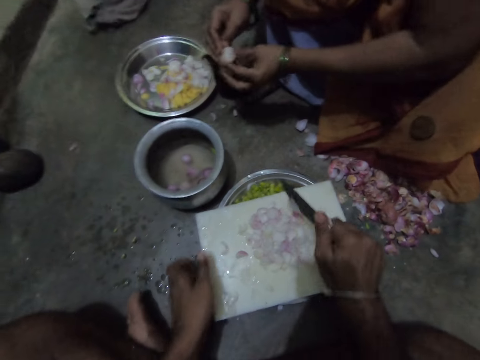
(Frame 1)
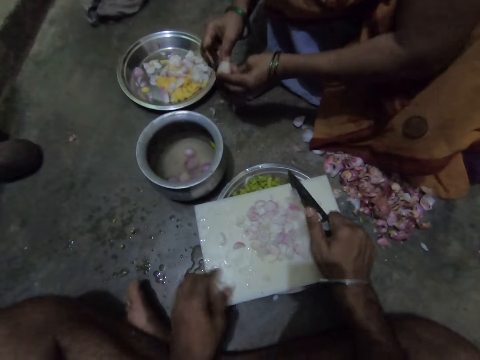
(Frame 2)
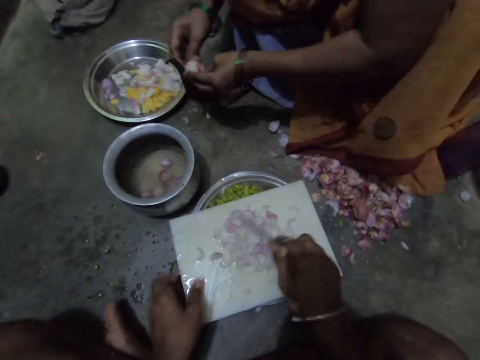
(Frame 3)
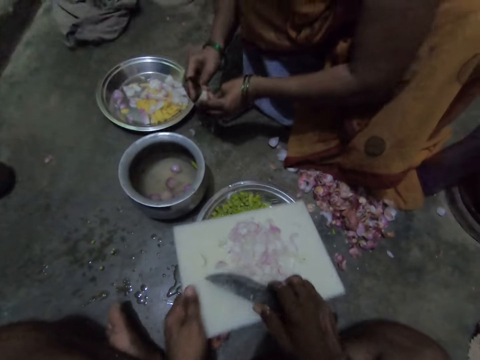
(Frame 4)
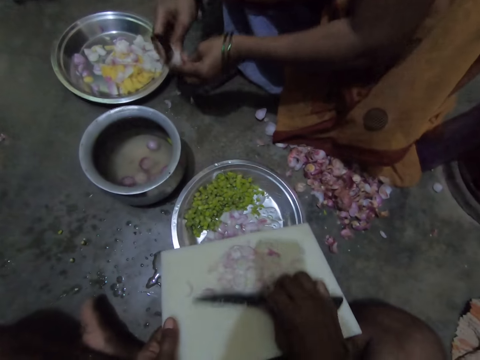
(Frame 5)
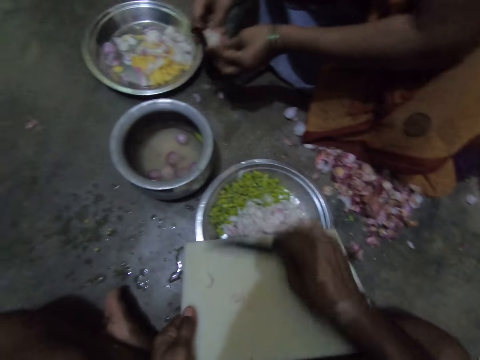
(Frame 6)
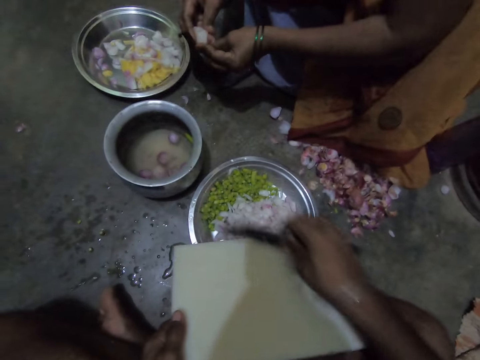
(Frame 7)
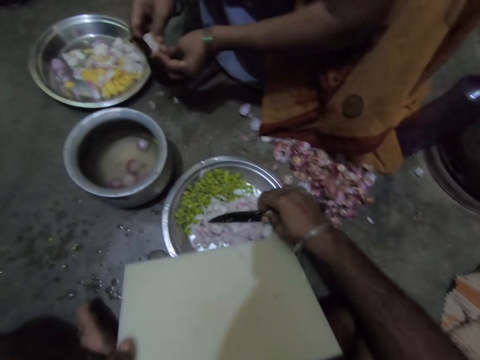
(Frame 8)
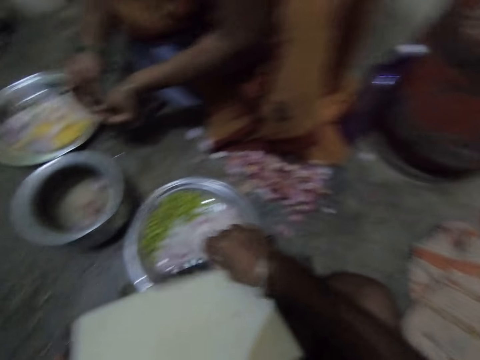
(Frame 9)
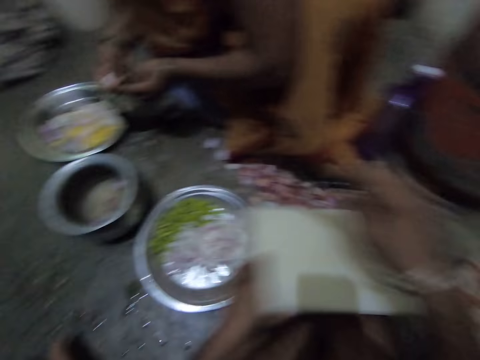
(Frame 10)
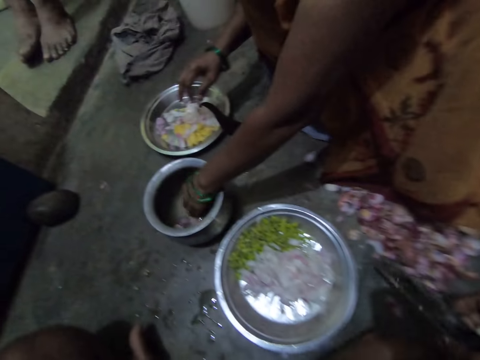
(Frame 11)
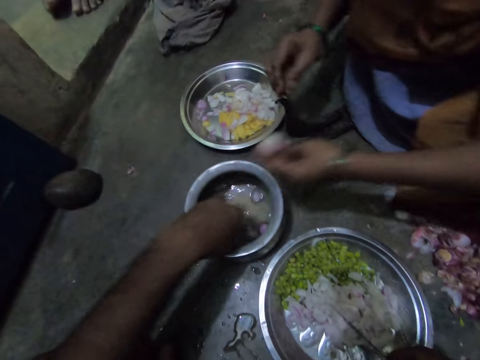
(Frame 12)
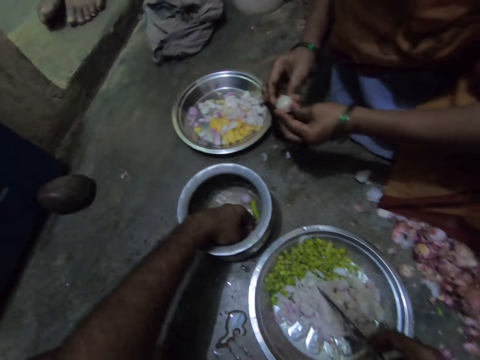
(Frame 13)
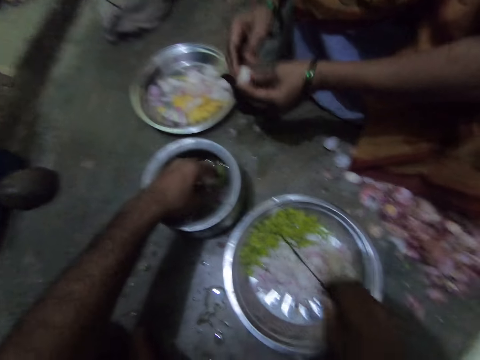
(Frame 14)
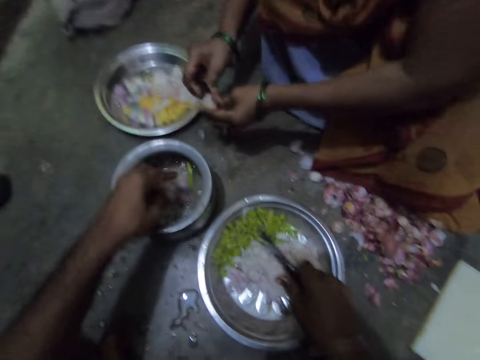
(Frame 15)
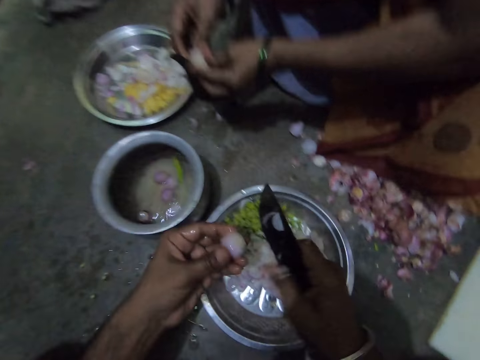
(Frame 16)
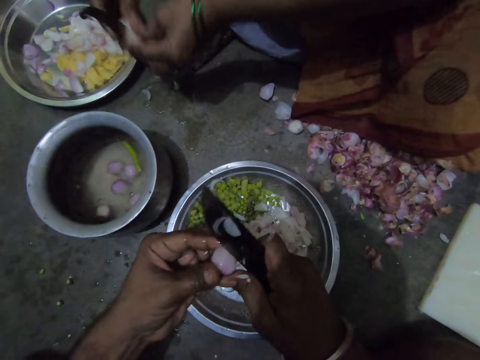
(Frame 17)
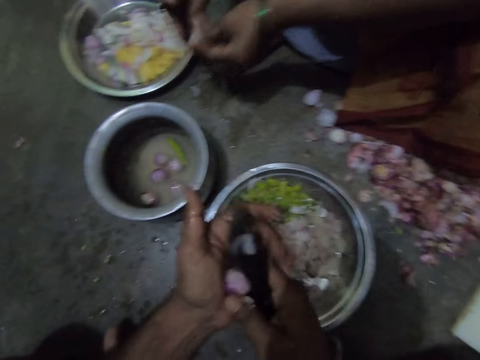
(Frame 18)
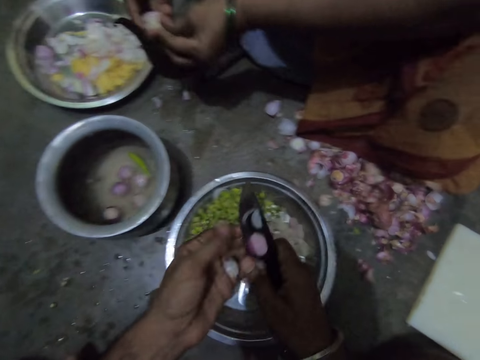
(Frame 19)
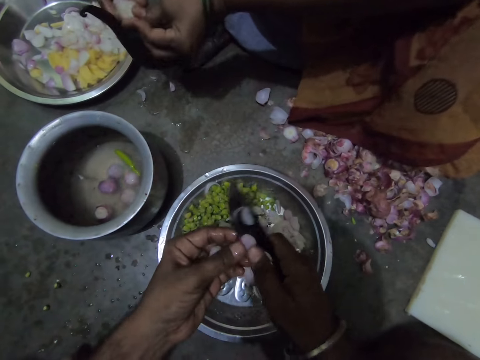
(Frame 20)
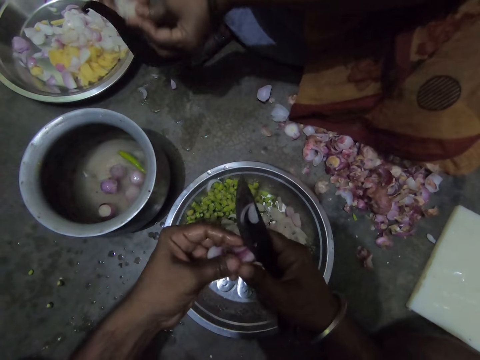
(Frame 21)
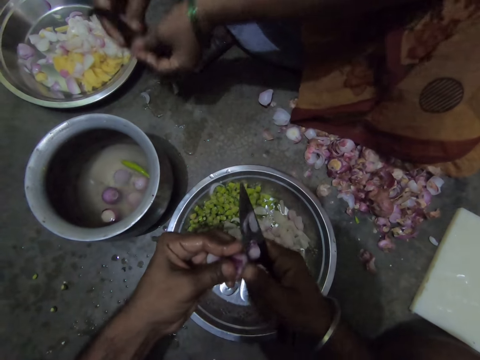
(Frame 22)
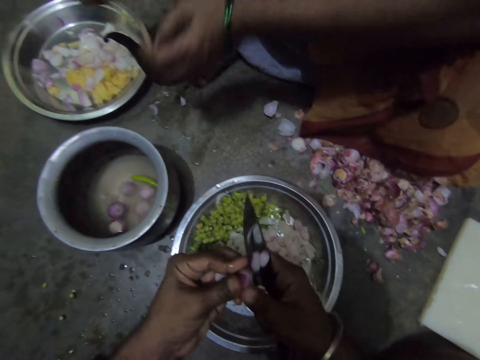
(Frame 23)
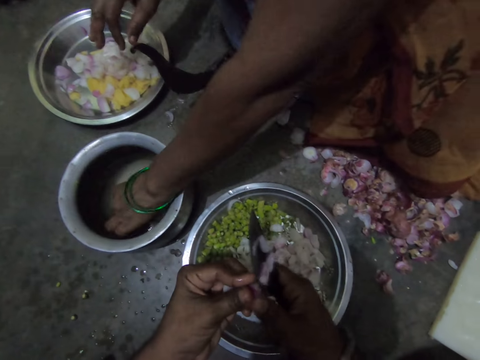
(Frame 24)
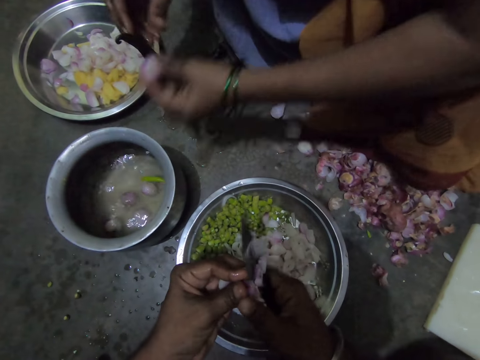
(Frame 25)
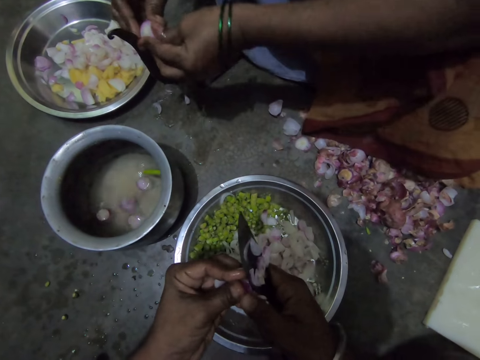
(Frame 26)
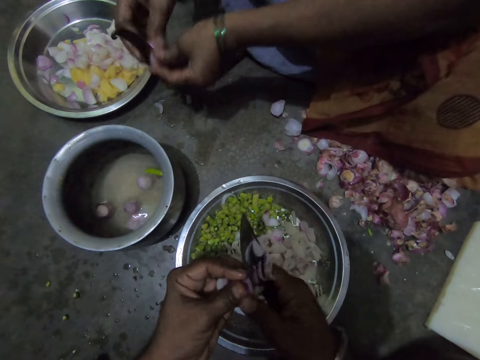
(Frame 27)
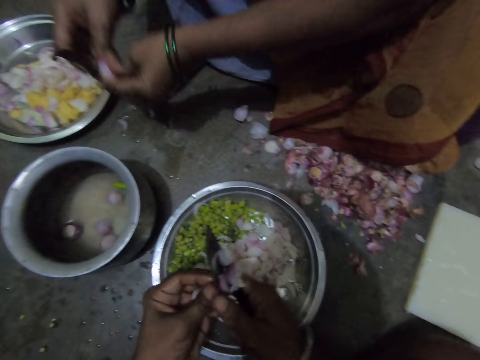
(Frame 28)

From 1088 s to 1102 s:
The camera wearer touches the board. He lifts the board. He pours the sliced onions from the tray into the steel bowl. He drops the tray on the floor with his left hand. A woman drops the sliced onion on the steel bowl. The woman picks another onion from a bowl of water, pepper and onions. The camera wearer picks another onion from the bowl of water, pepper and onions. The woman slices the onion with the sharp metal. The camera wearer slices the onions with the knife. The woman drops the sliced onion on the steel bowl, picks another onion from the bowl of water, pepper and onions, and slices the onion with the sharp metal.

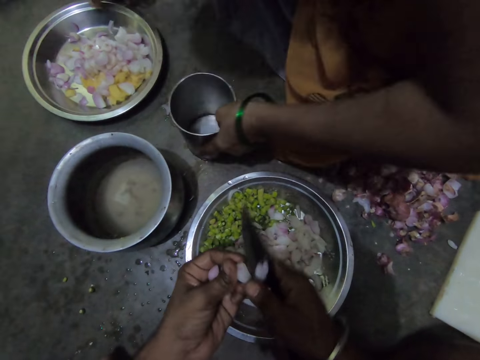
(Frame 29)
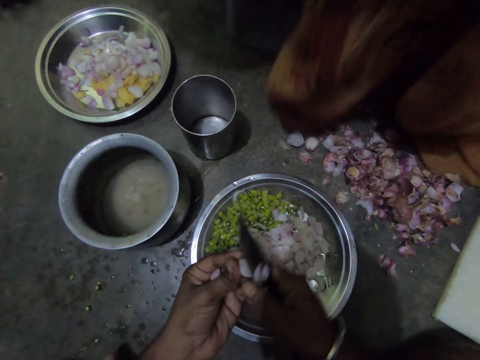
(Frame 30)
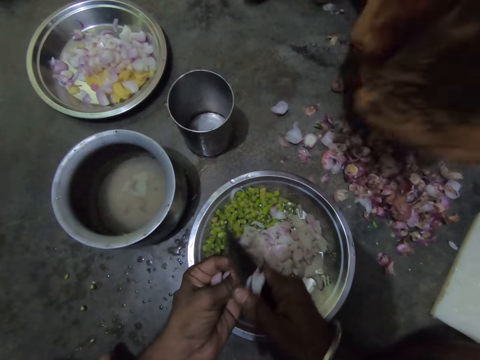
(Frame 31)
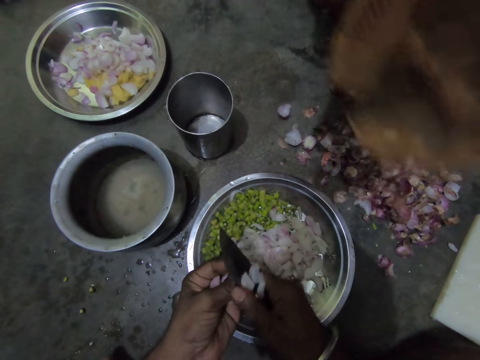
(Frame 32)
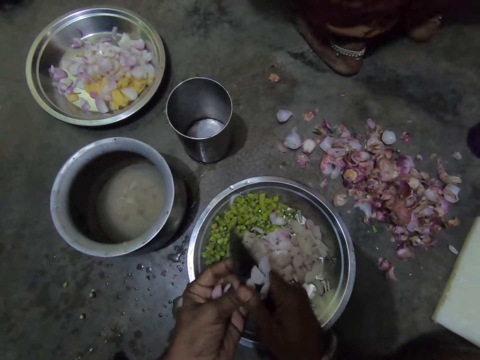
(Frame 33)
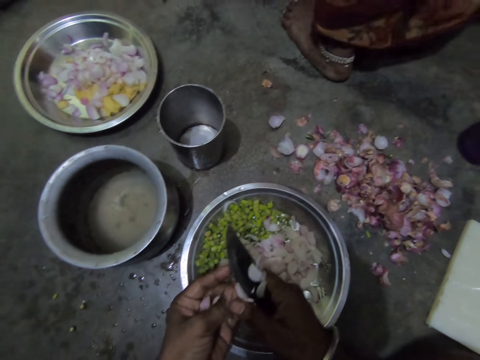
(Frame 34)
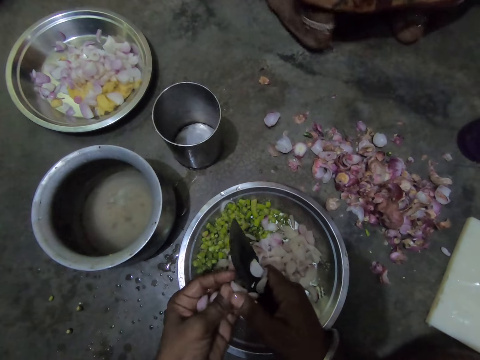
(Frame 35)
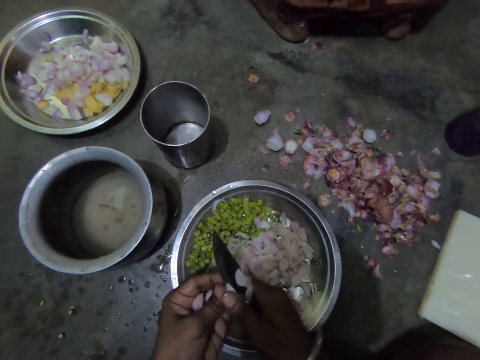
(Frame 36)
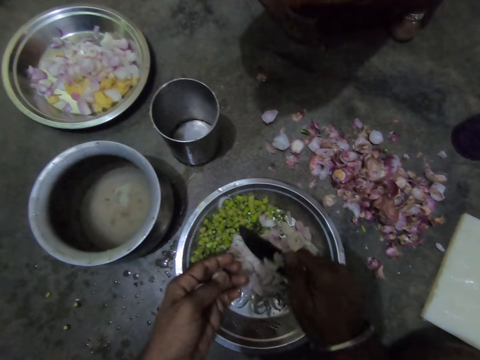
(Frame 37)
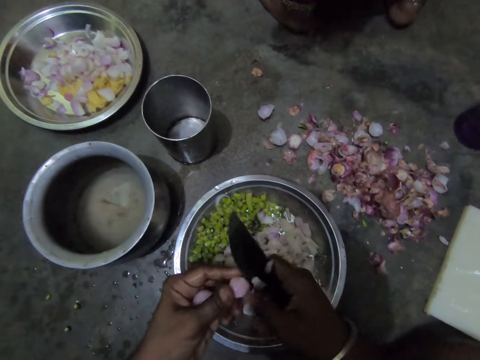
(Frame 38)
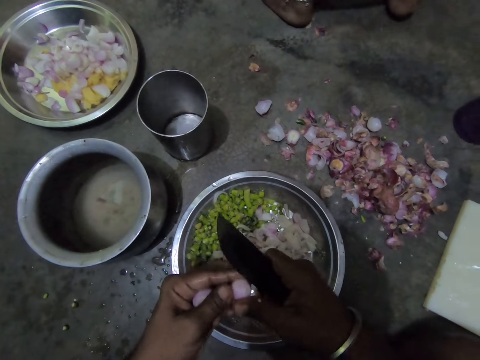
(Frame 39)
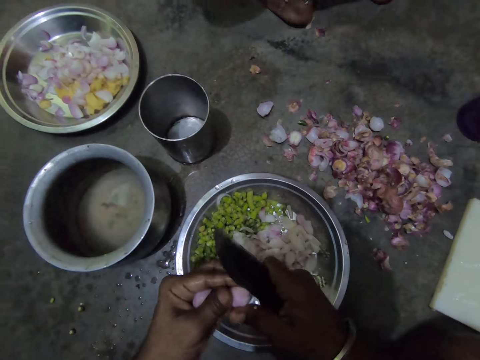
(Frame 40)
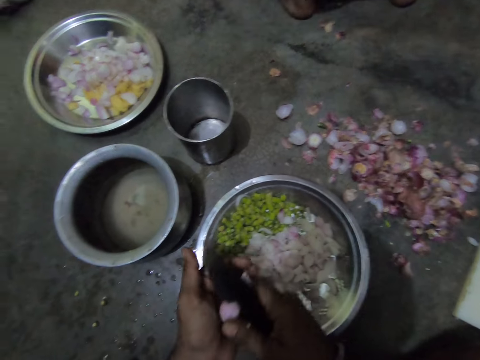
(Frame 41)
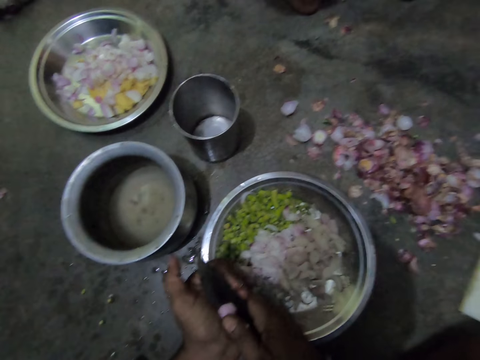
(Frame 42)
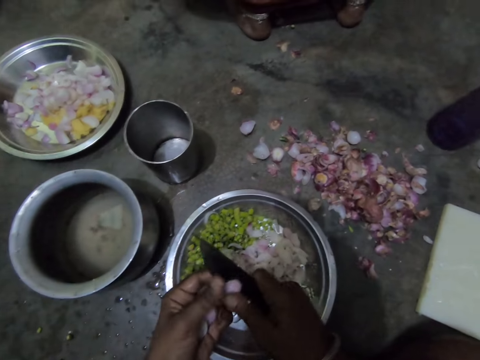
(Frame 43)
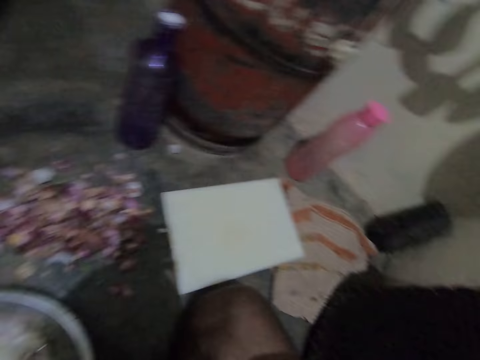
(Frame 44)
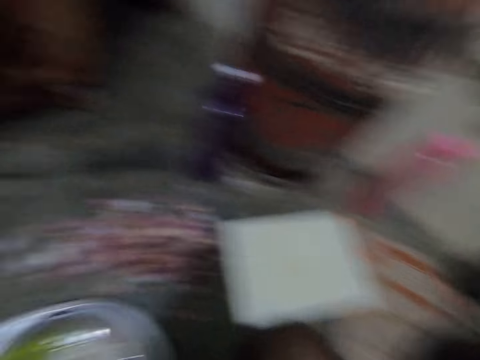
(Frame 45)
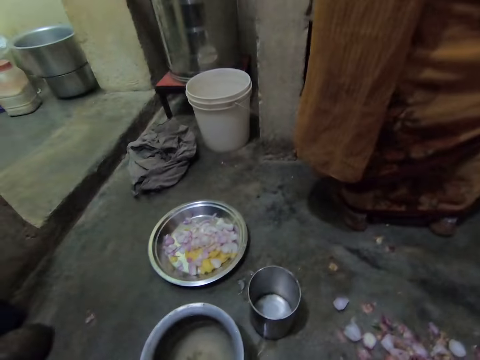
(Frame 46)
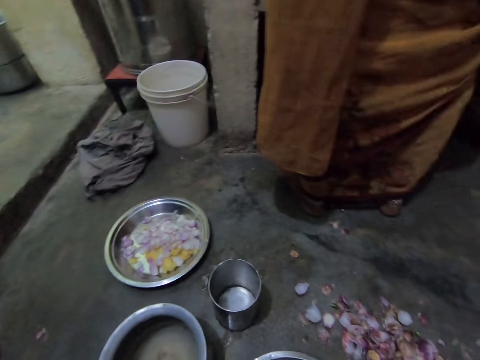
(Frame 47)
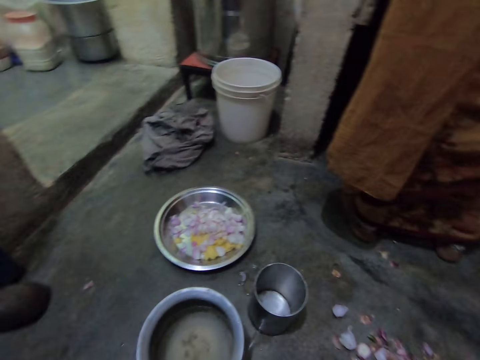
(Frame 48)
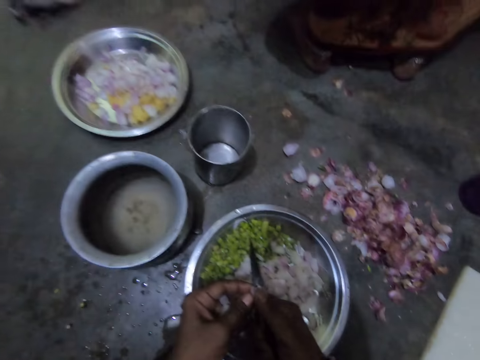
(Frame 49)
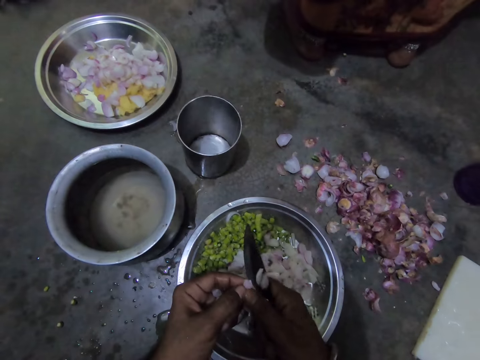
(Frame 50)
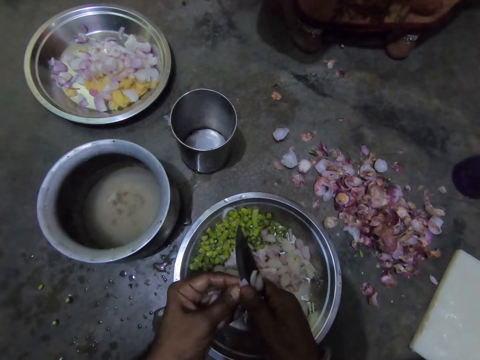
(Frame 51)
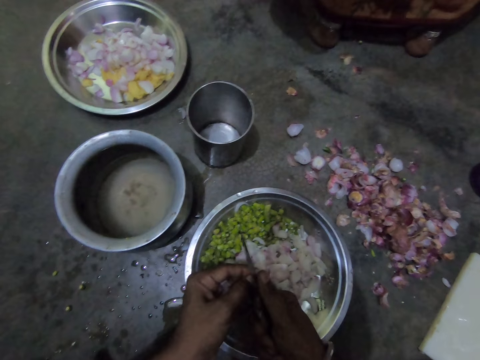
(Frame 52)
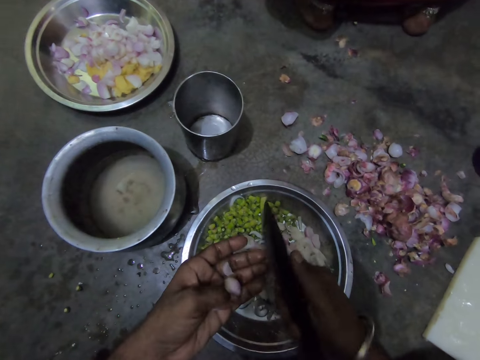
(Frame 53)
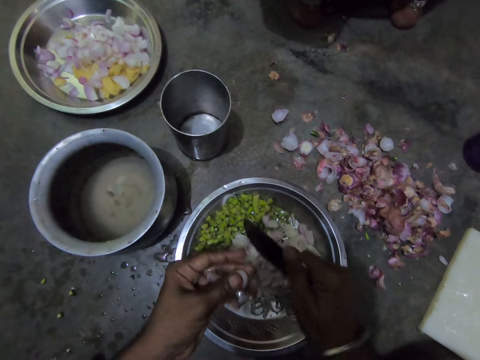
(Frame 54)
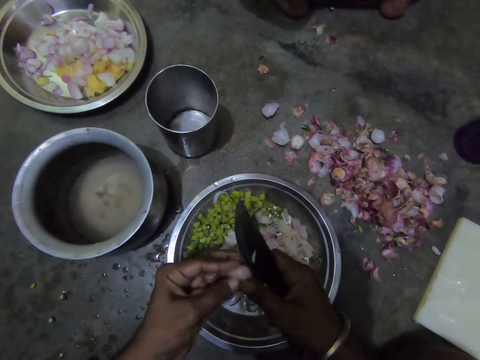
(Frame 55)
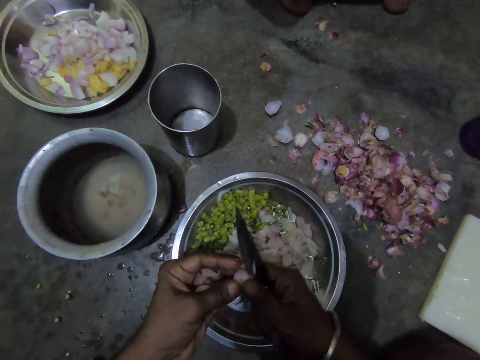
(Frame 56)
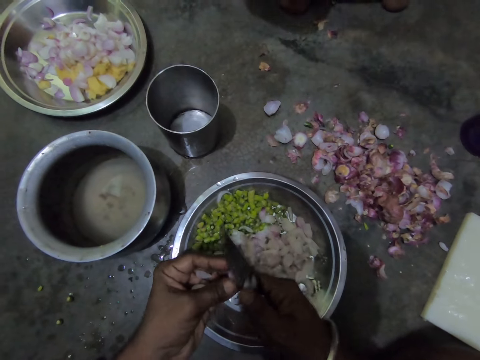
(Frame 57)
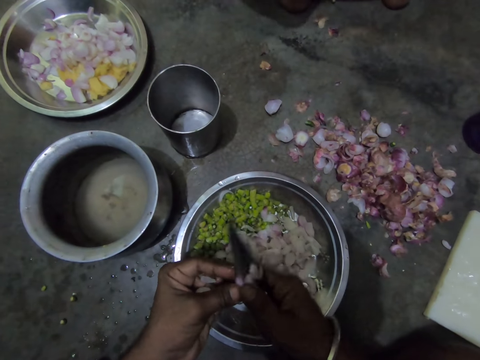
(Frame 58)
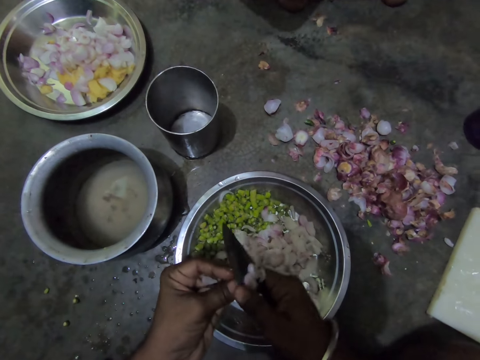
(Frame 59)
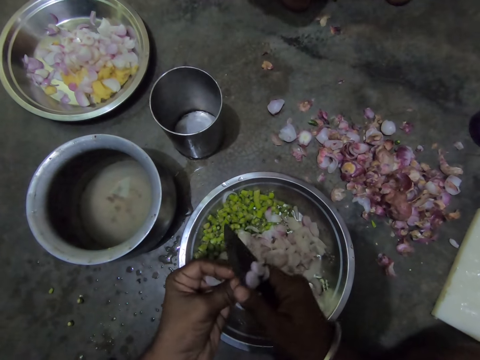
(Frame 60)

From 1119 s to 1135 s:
A woman drops a steel cup on the floor. The woman stands up and steps forward. The camera wearer looks around. They cut the onion.
